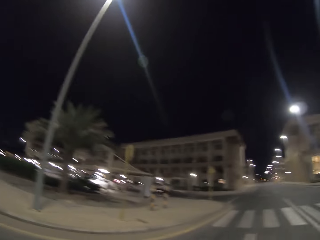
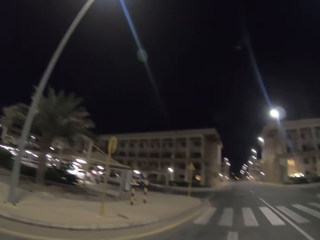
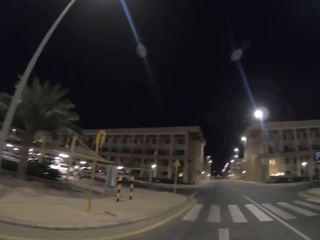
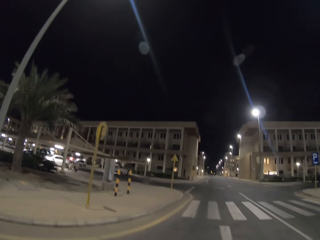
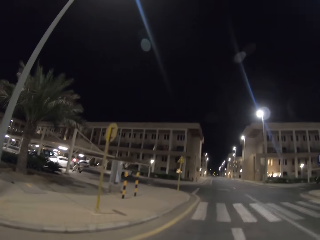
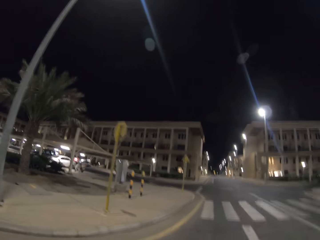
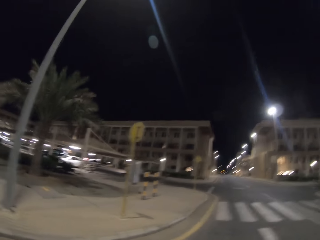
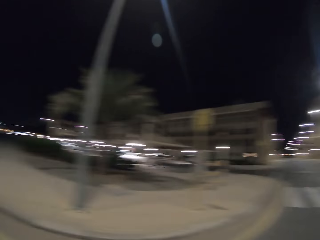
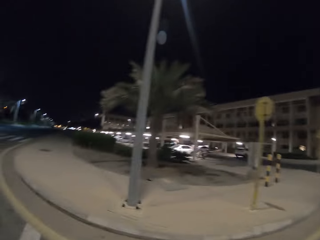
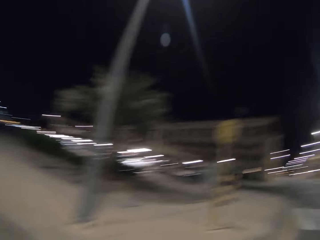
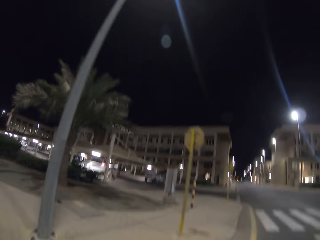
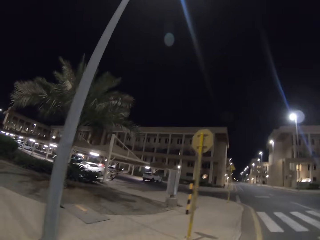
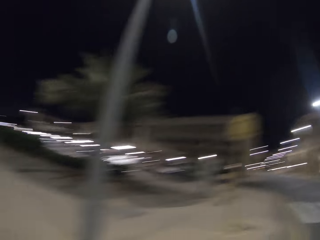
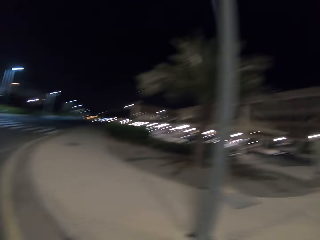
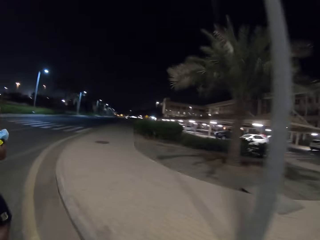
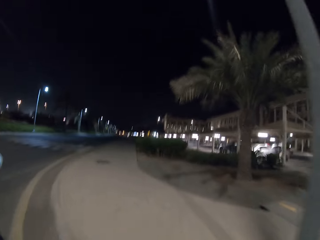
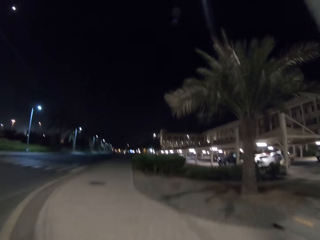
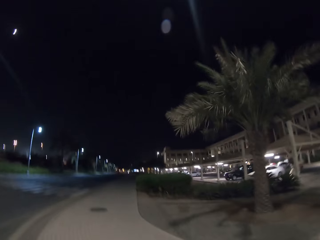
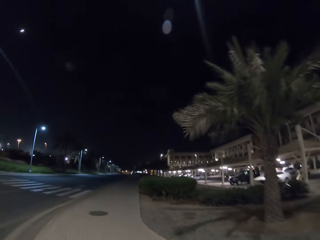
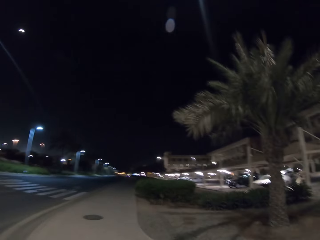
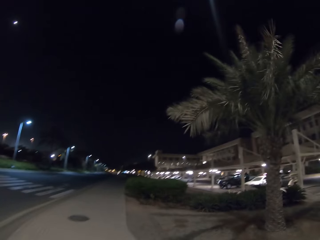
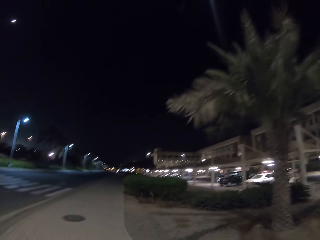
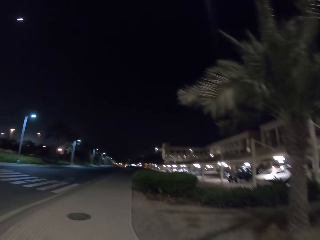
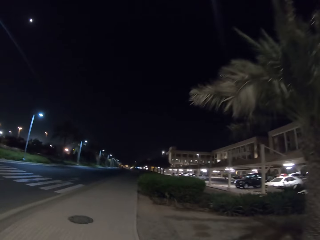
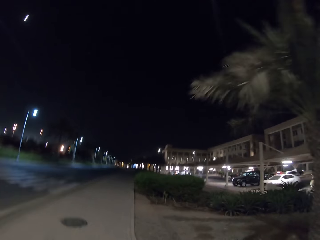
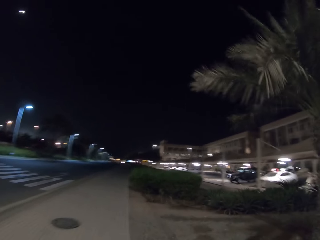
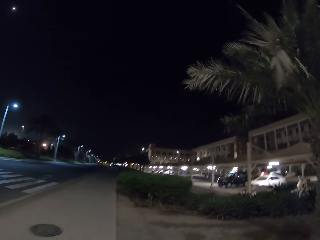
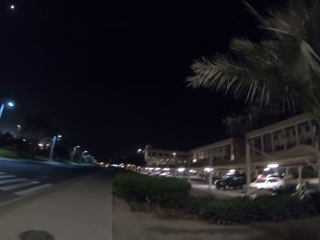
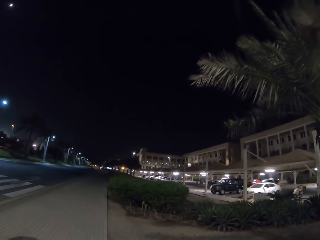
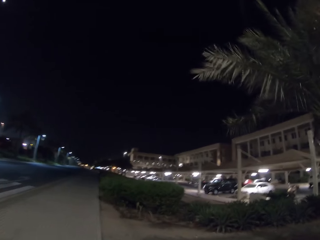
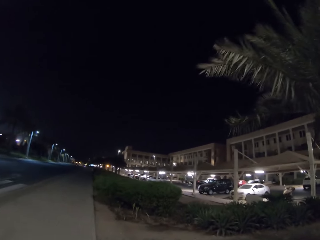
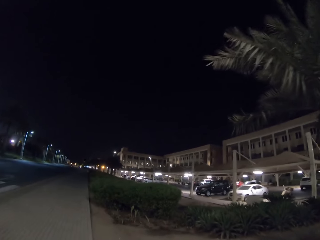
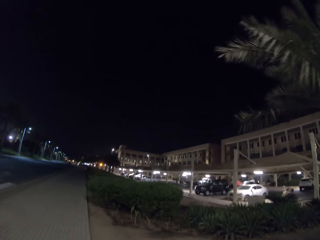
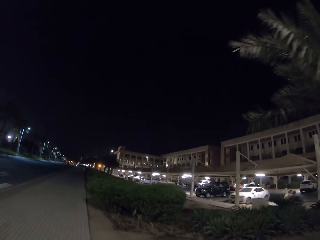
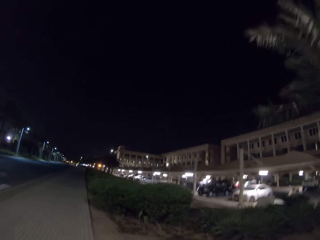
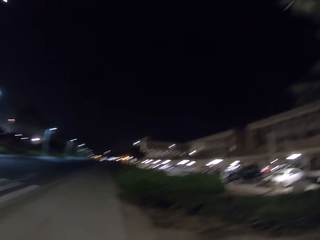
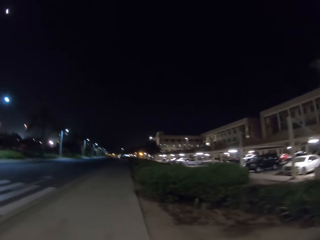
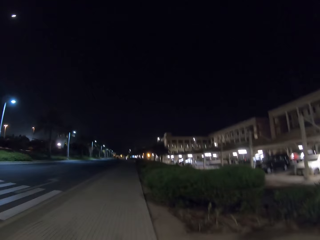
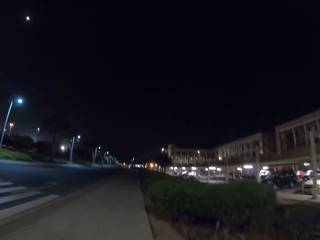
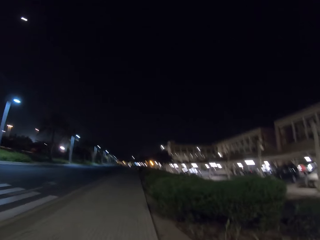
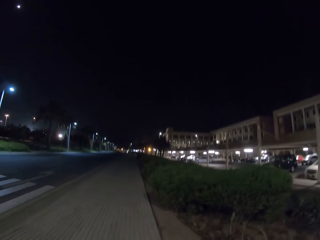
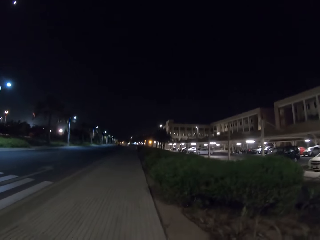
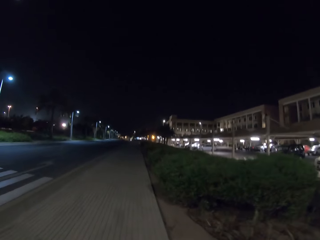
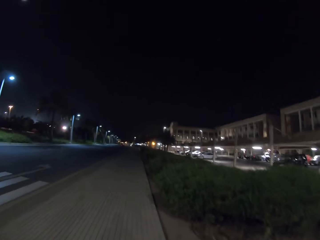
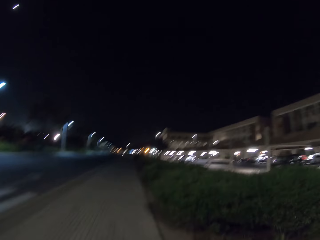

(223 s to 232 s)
The camera wearer looks around. They walk in the sidewalk.

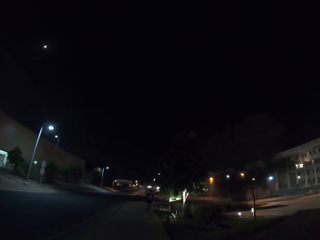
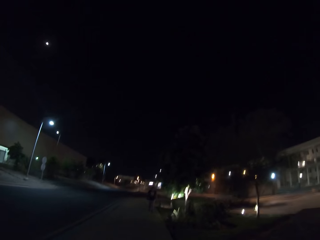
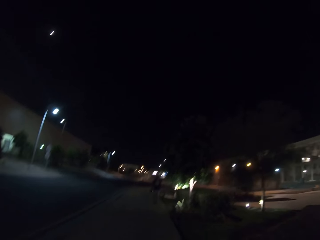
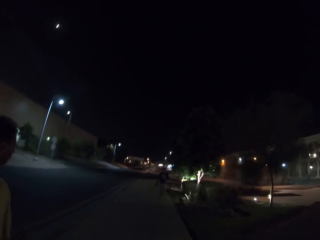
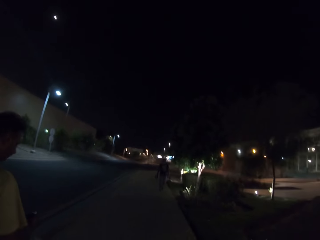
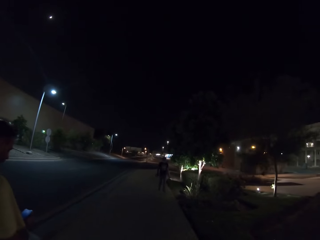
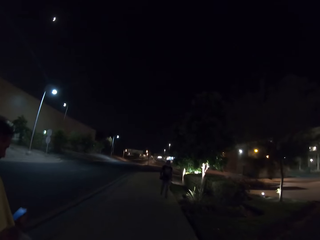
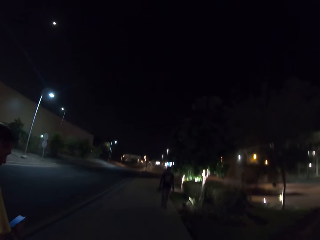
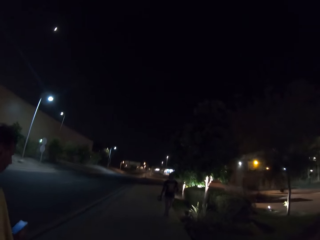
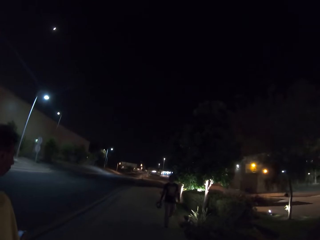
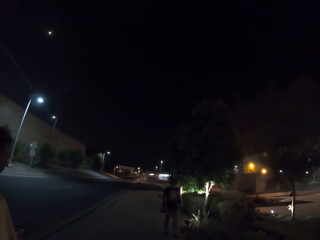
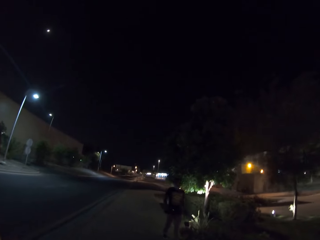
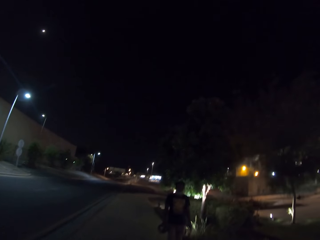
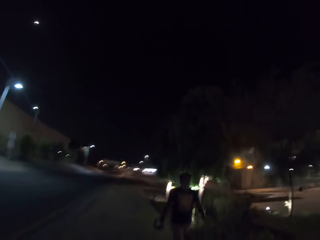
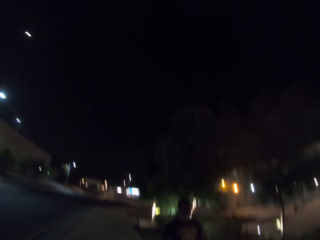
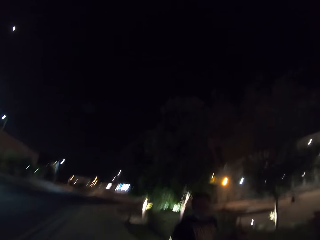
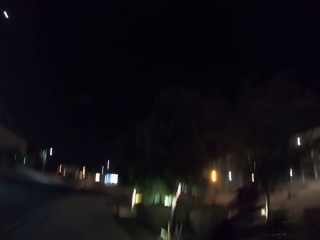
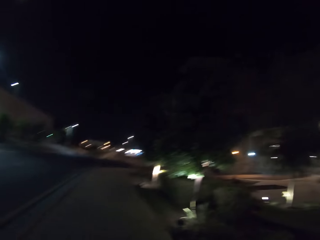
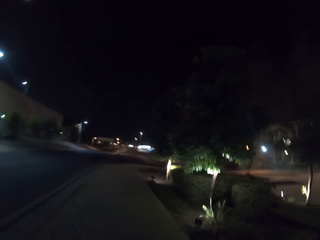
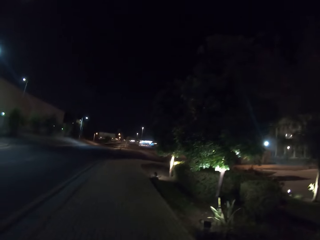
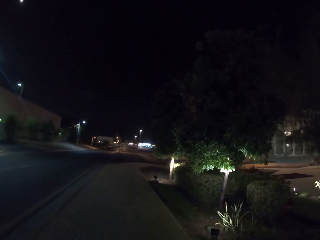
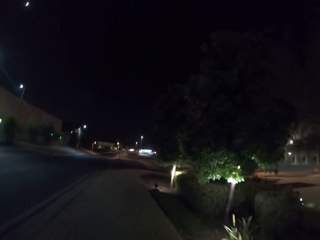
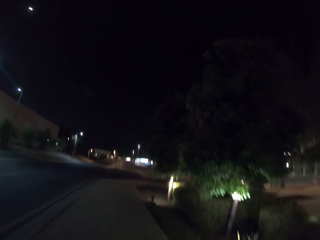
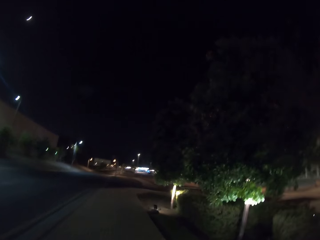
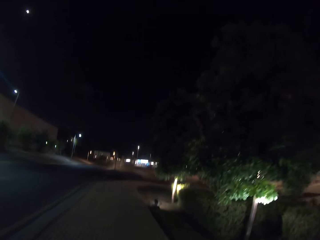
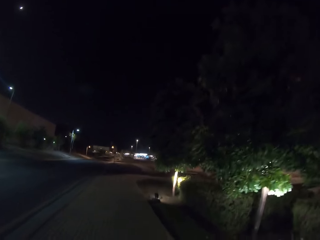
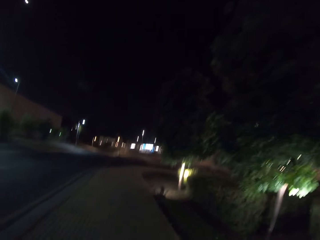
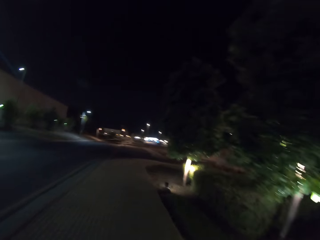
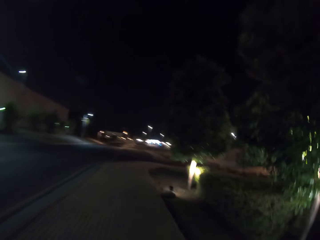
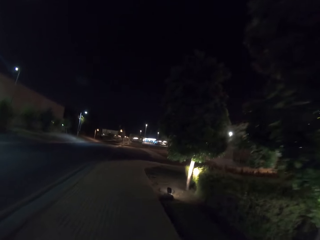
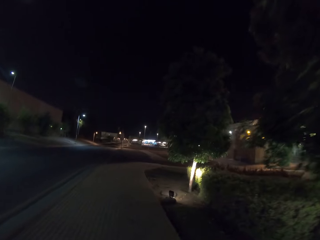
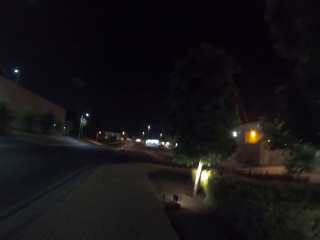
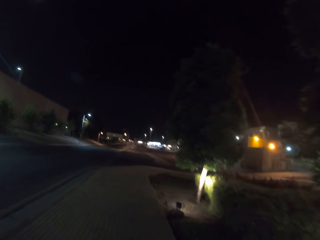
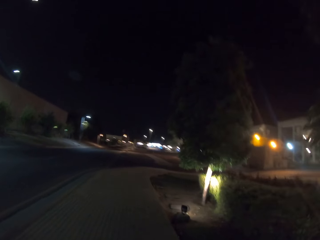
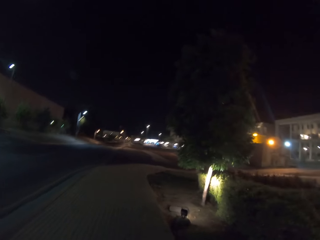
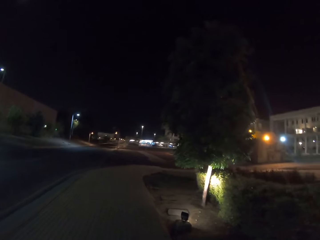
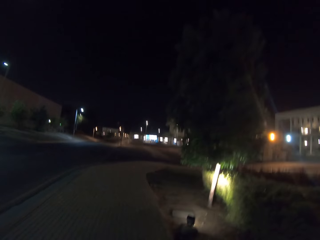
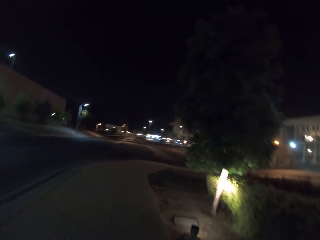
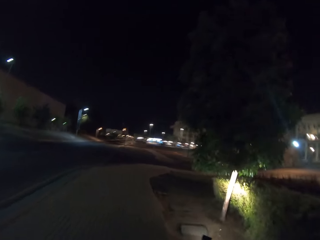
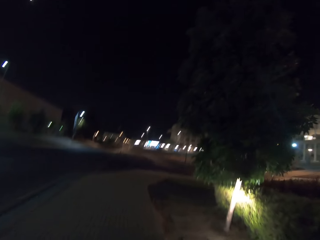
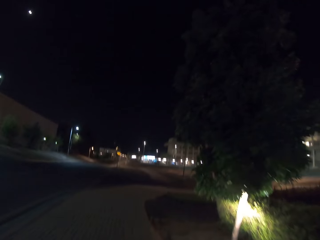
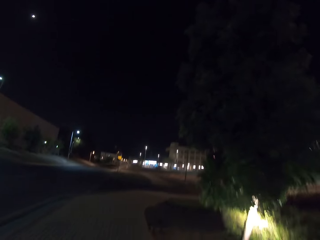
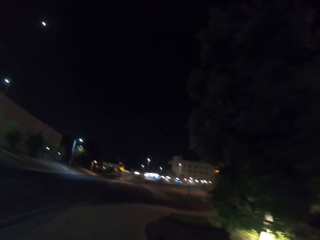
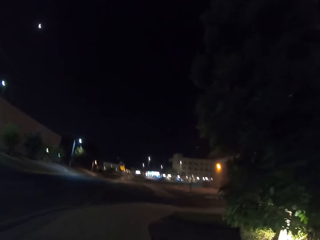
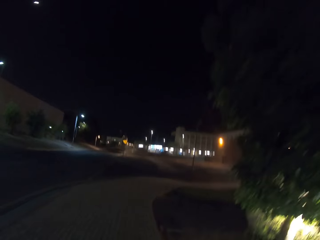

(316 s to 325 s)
A person walks near the camera wearer. A man walks in the sidewalk. The camera wearer walks in the sidewalk.

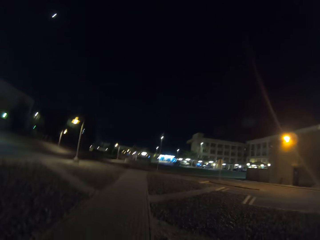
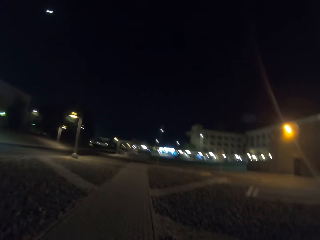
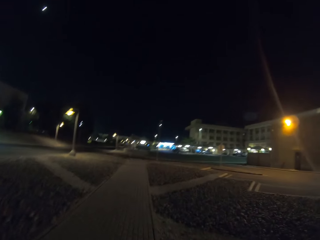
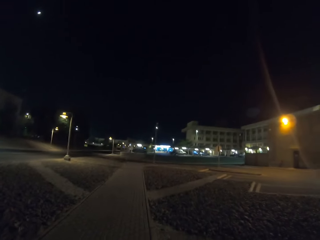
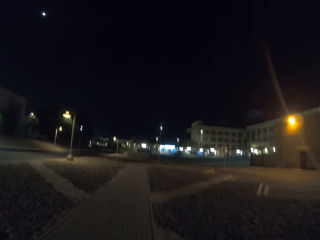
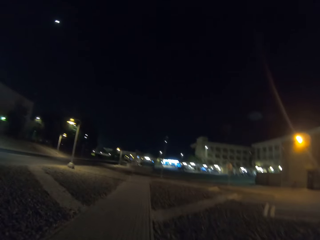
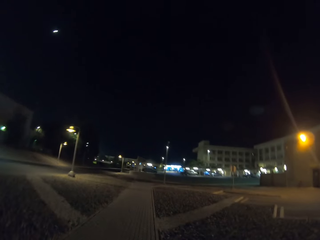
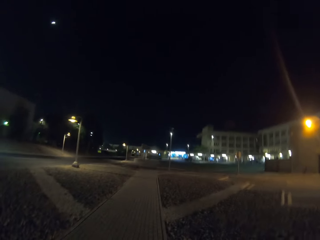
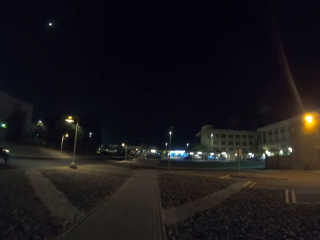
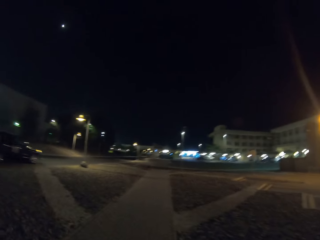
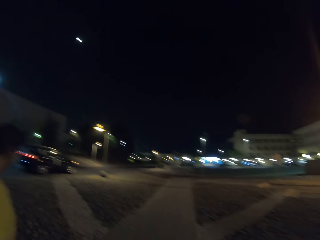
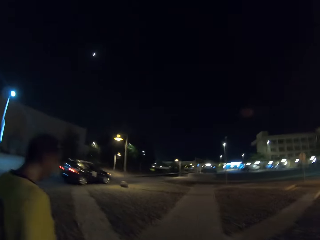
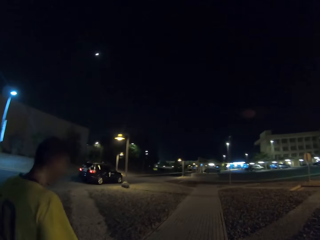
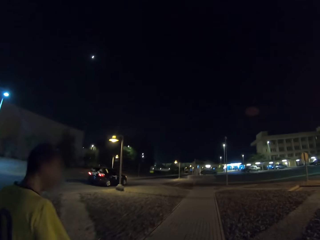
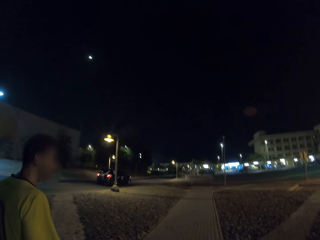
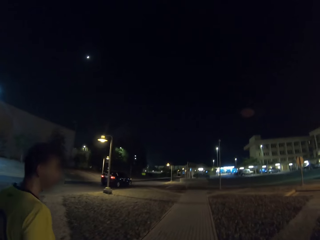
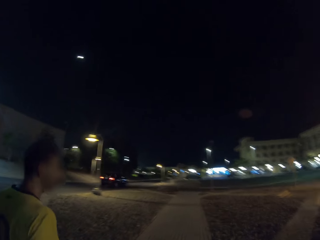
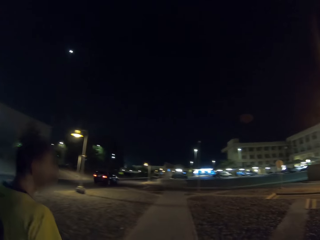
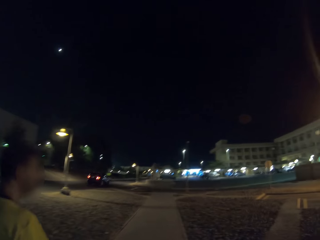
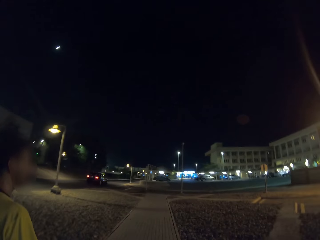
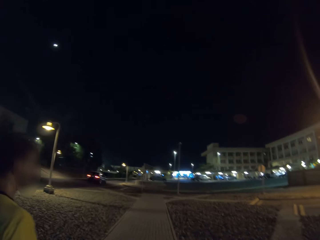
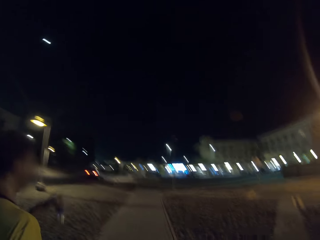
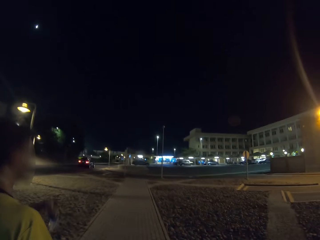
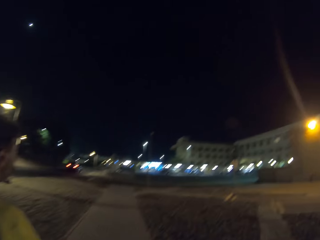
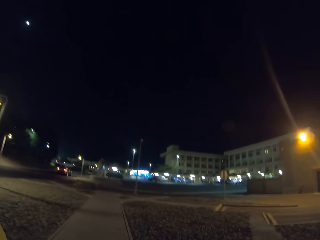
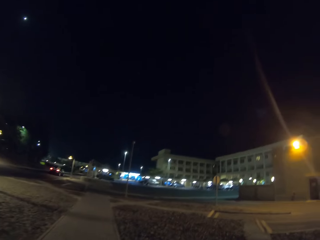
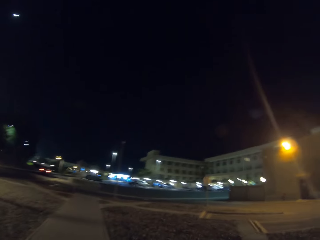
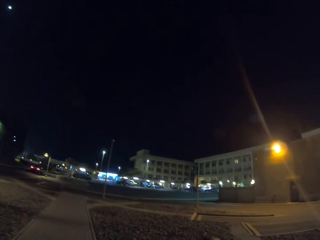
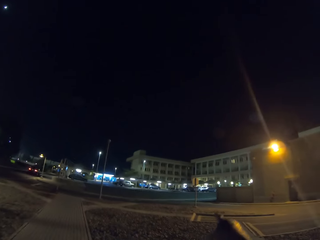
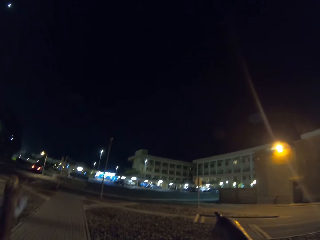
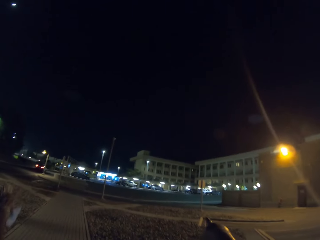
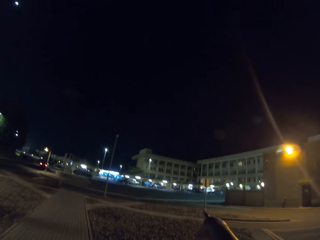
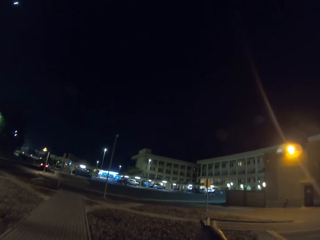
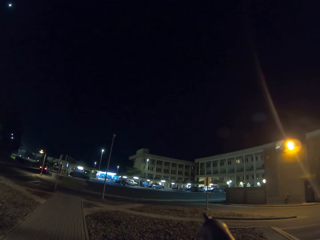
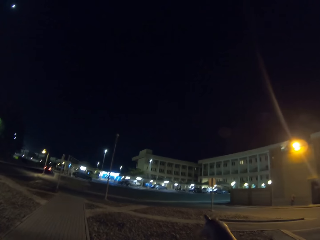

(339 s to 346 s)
A person walks near the camera wearer. The camera wearer walks in the sidewalk.
